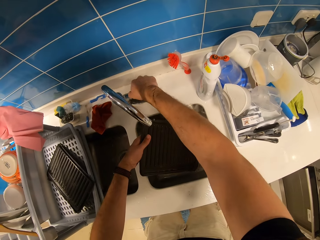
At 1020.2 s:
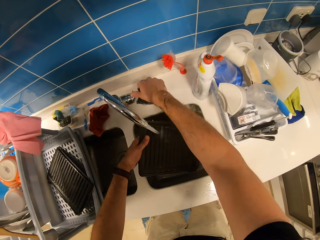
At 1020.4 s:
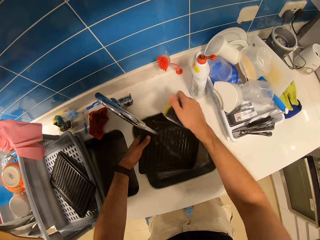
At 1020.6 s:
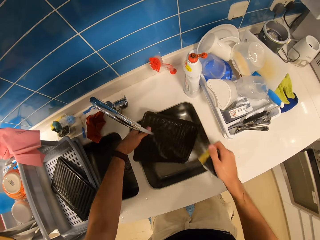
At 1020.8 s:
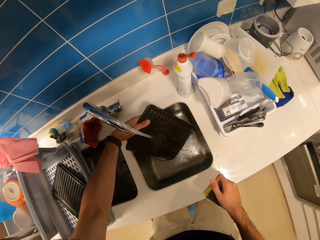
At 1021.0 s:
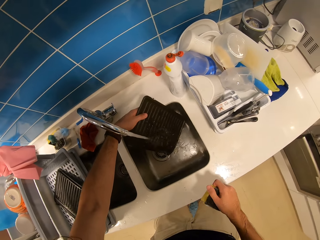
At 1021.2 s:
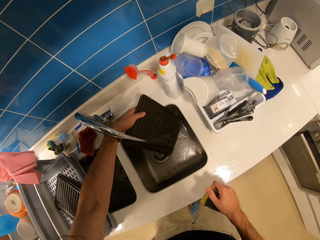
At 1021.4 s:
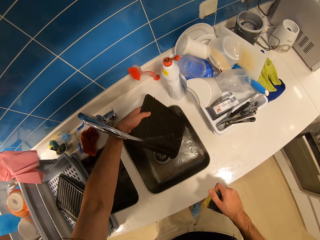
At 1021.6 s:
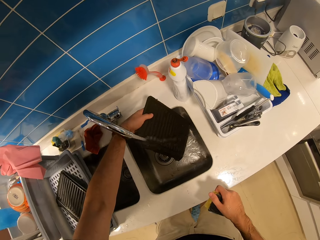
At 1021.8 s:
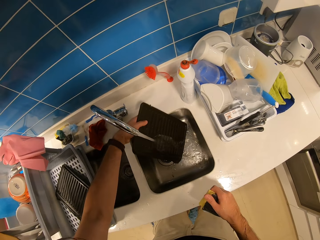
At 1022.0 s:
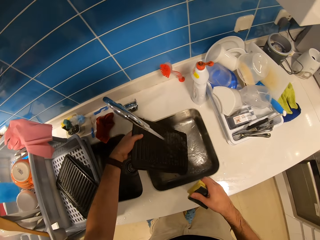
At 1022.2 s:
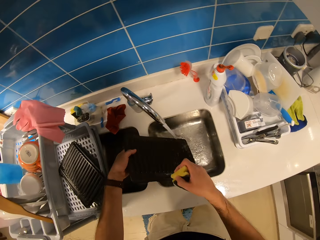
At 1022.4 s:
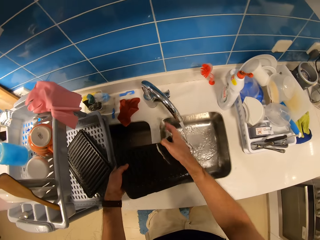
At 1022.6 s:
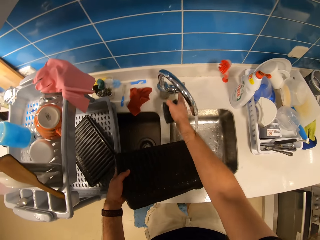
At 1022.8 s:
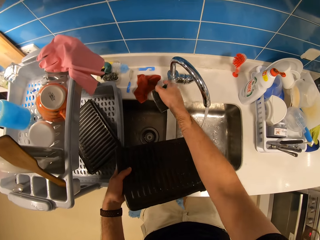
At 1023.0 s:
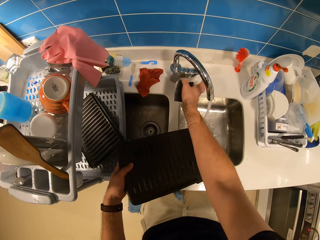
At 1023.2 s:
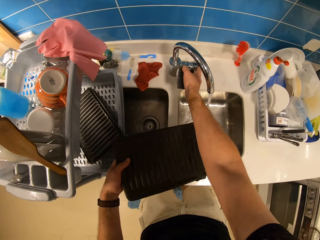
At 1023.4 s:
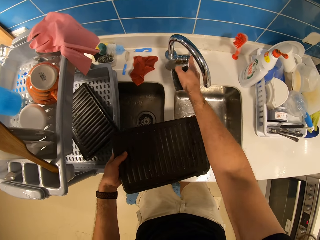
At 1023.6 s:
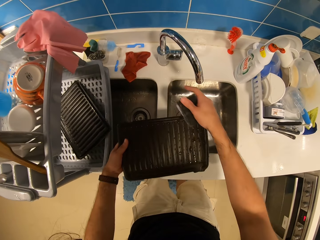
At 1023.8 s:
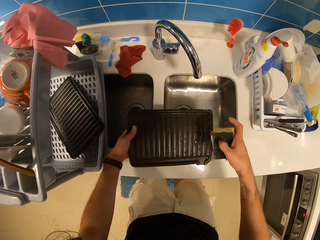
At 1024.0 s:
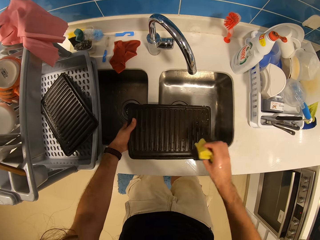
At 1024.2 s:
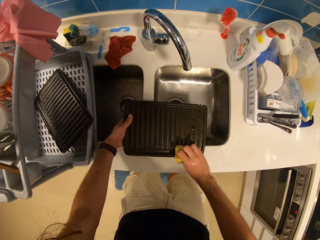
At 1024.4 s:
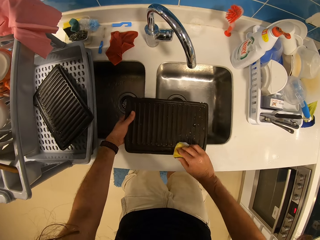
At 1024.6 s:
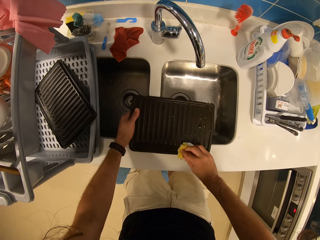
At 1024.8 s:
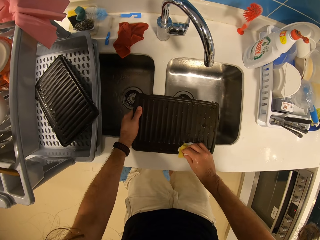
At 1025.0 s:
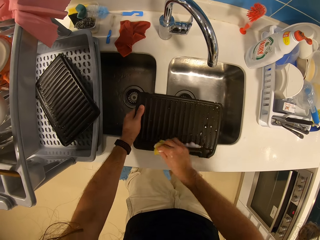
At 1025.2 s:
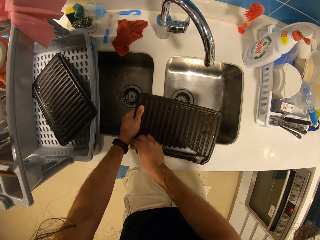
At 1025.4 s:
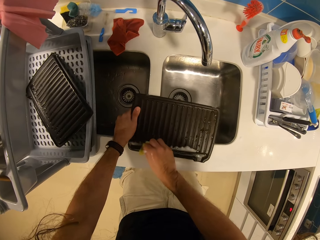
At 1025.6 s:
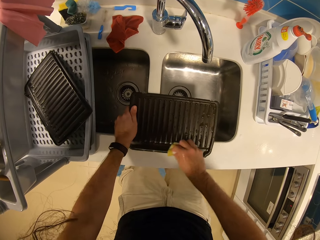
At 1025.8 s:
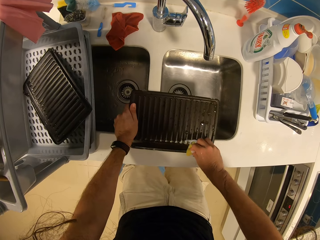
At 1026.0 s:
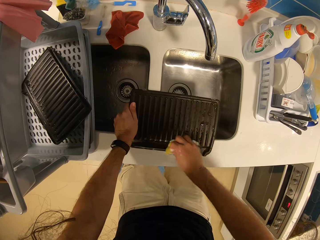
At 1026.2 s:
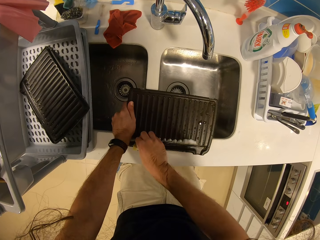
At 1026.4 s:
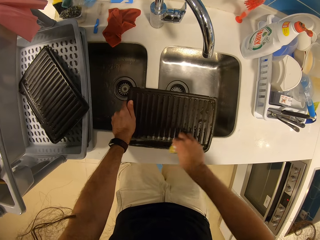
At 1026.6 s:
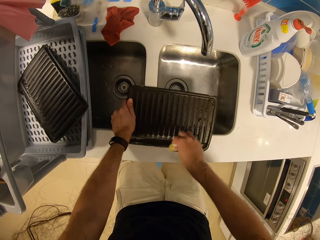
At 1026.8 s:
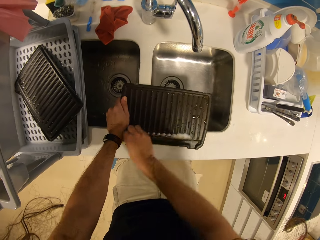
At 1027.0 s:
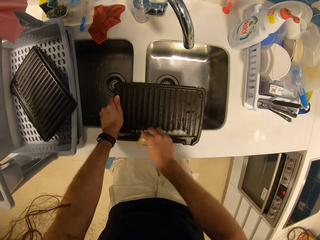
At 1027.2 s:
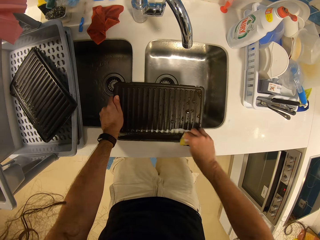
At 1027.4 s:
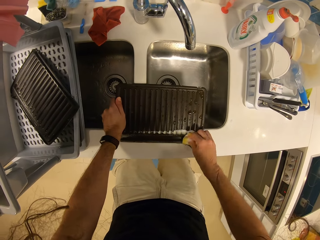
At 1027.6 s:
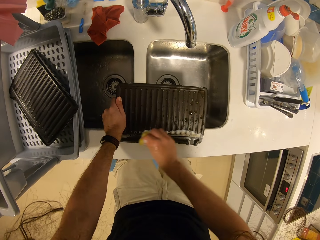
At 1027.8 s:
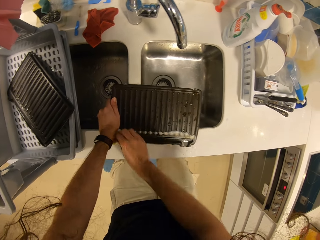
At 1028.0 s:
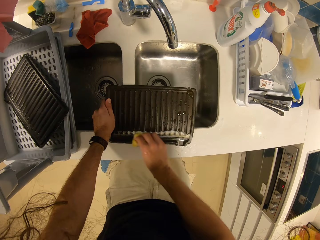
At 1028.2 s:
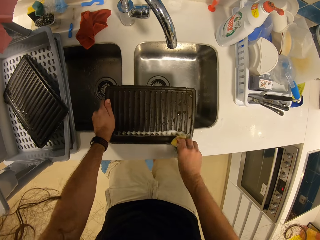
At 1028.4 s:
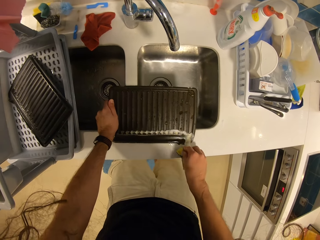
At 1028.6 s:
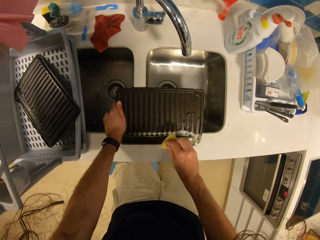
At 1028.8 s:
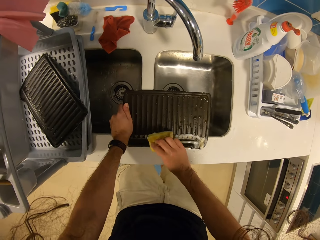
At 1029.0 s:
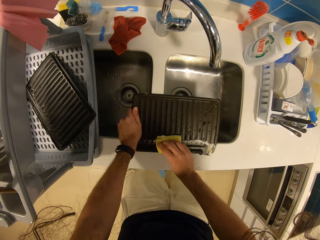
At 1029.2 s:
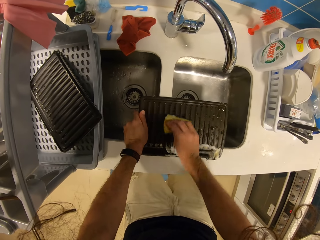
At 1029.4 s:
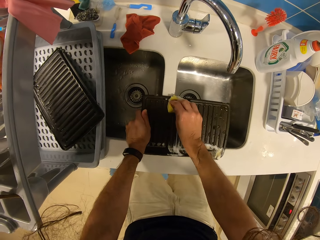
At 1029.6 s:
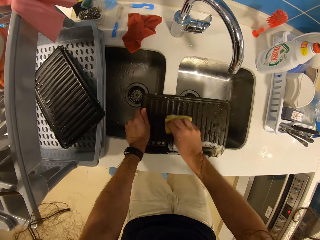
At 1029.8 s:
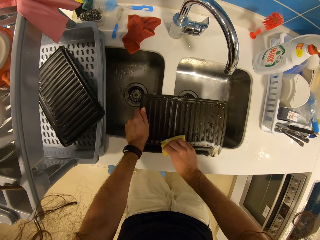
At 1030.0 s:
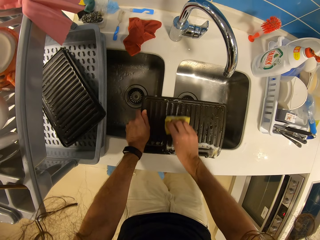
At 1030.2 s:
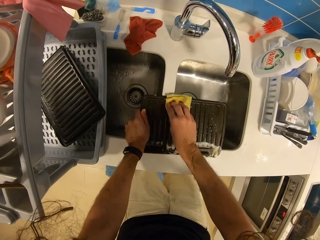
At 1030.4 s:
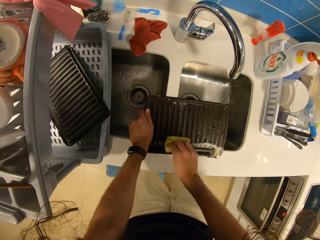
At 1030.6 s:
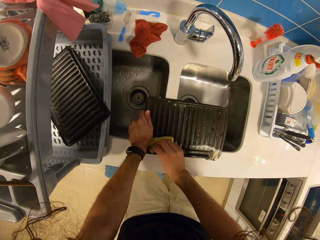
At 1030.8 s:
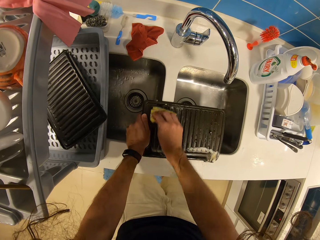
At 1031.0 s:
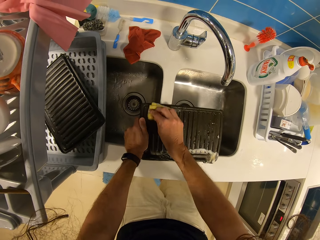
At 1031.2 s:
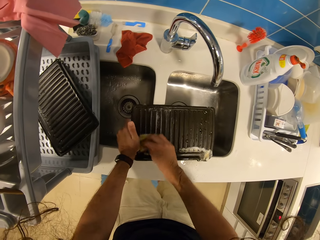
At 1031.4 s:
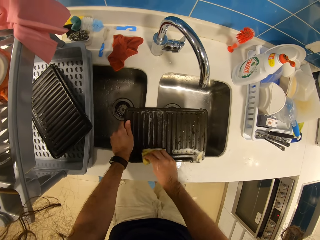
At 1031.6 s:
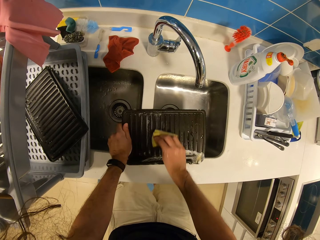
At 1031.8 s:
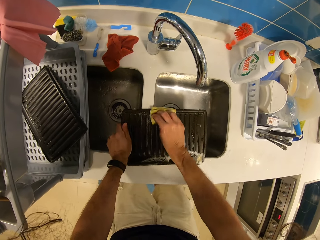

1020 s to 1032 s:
The camera wearer turns on the tap and runs water on the tray. They turn off the tap and wash the tray with the sponge.

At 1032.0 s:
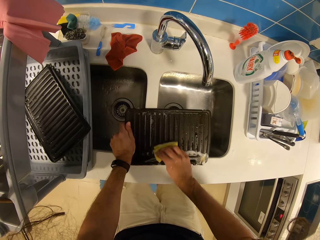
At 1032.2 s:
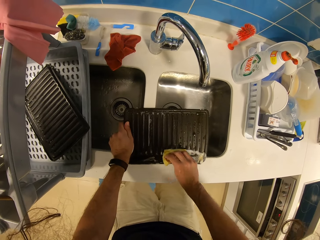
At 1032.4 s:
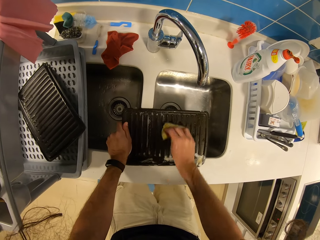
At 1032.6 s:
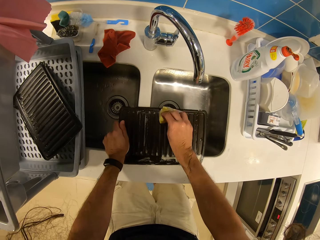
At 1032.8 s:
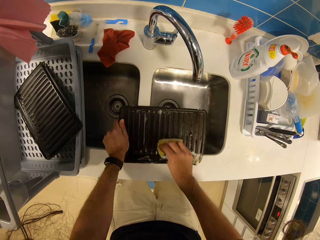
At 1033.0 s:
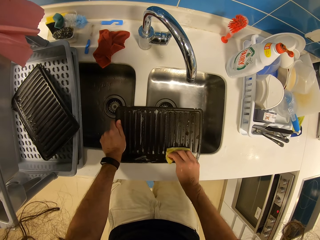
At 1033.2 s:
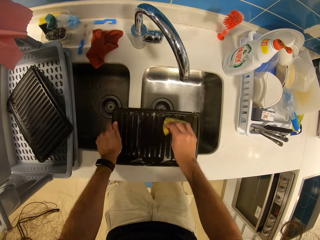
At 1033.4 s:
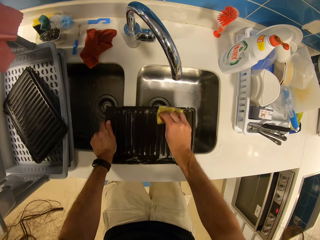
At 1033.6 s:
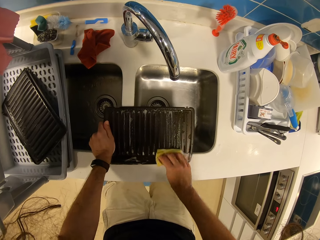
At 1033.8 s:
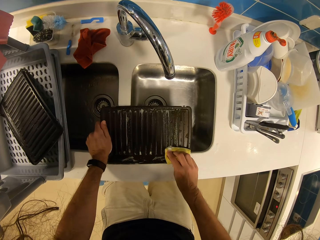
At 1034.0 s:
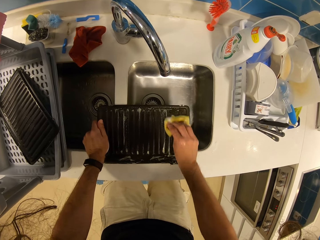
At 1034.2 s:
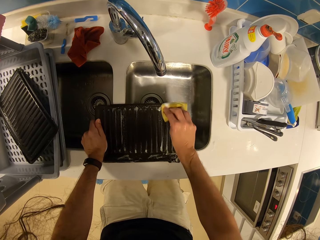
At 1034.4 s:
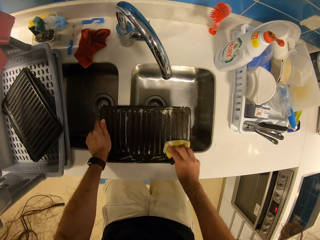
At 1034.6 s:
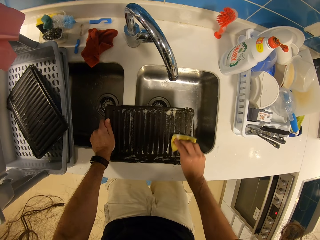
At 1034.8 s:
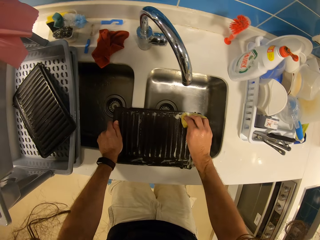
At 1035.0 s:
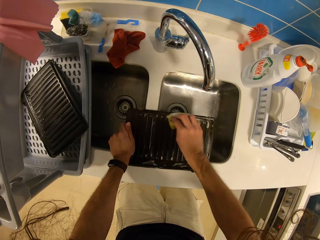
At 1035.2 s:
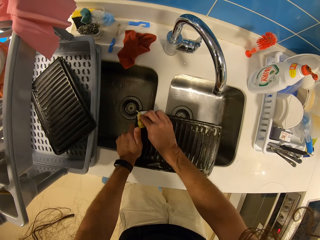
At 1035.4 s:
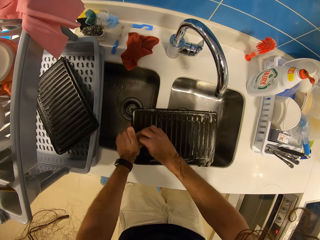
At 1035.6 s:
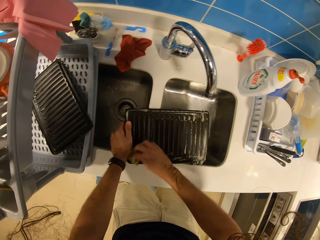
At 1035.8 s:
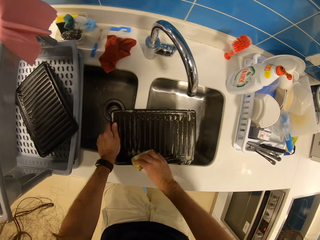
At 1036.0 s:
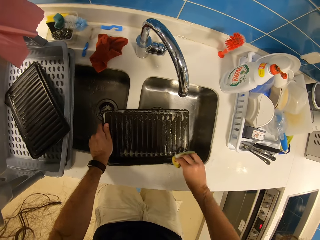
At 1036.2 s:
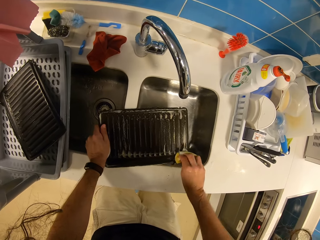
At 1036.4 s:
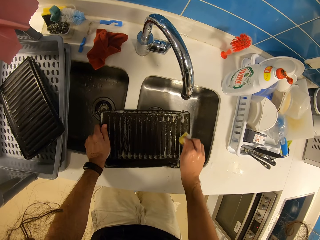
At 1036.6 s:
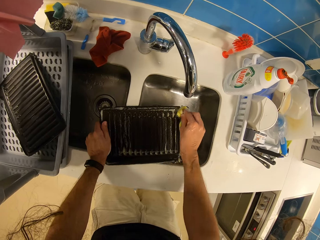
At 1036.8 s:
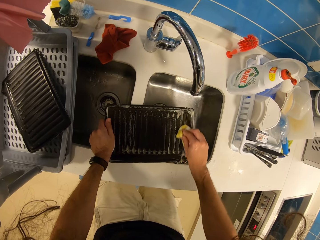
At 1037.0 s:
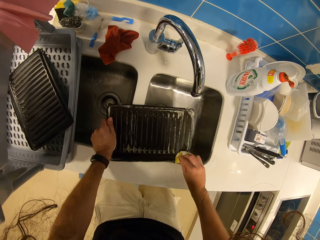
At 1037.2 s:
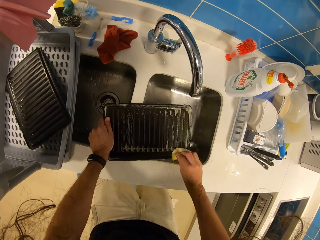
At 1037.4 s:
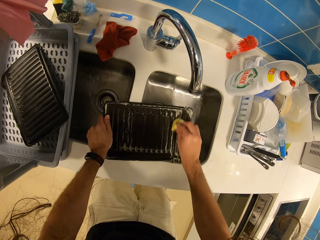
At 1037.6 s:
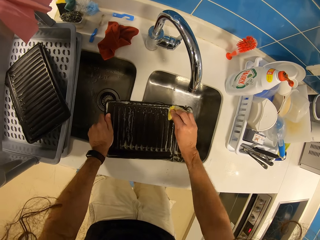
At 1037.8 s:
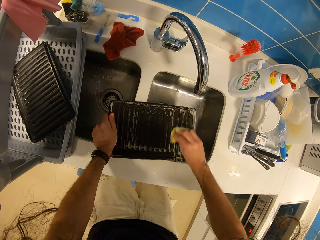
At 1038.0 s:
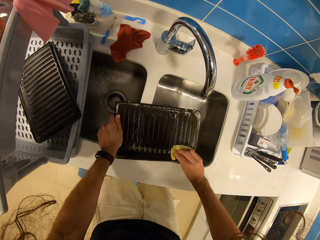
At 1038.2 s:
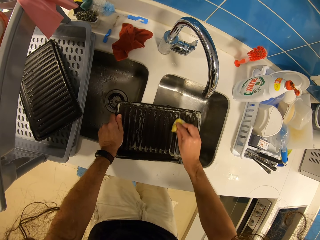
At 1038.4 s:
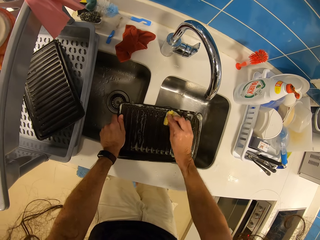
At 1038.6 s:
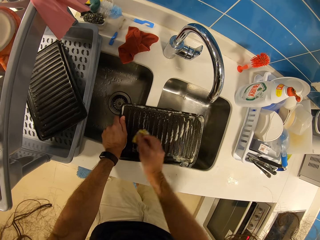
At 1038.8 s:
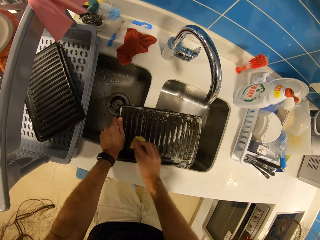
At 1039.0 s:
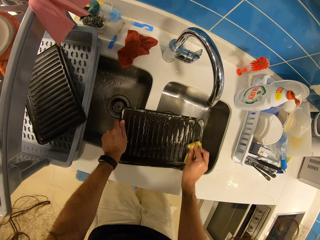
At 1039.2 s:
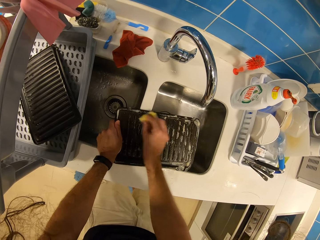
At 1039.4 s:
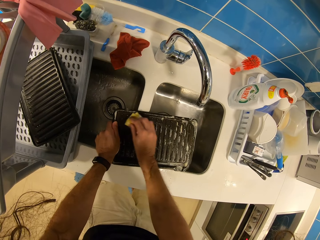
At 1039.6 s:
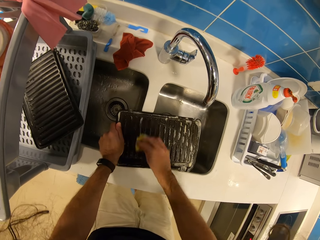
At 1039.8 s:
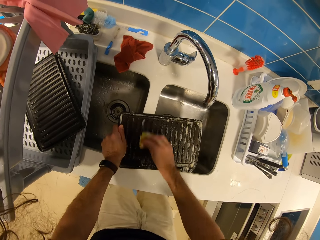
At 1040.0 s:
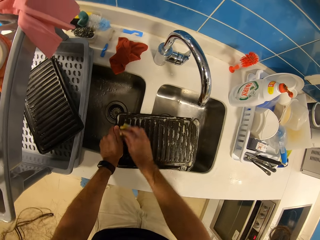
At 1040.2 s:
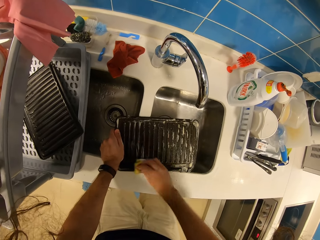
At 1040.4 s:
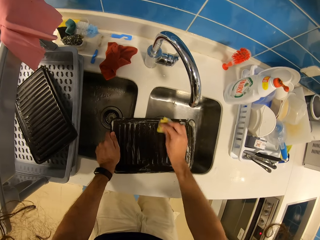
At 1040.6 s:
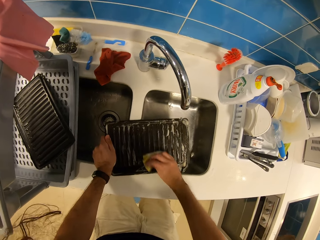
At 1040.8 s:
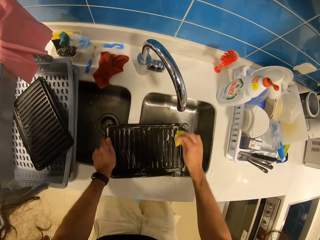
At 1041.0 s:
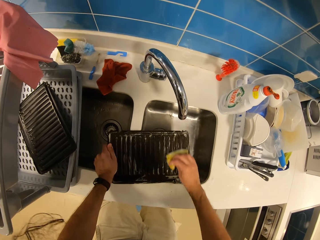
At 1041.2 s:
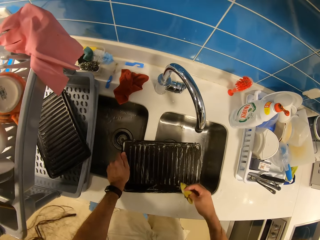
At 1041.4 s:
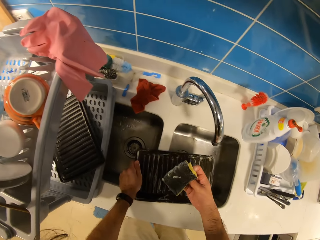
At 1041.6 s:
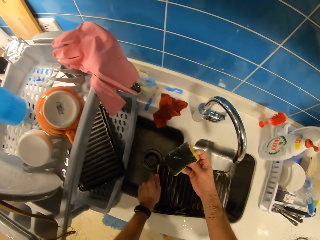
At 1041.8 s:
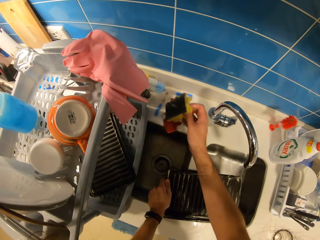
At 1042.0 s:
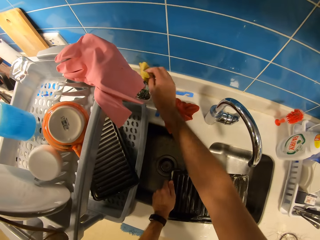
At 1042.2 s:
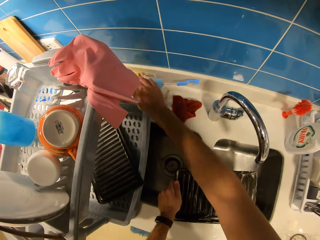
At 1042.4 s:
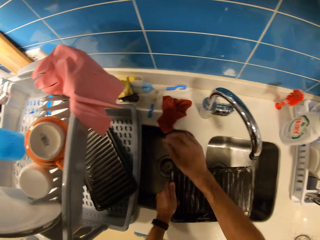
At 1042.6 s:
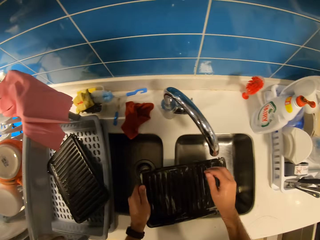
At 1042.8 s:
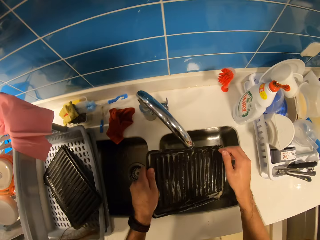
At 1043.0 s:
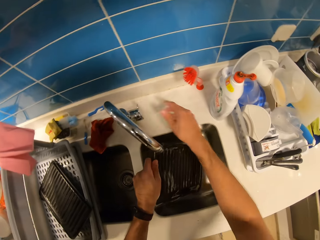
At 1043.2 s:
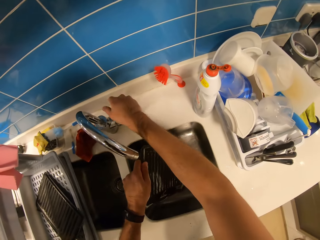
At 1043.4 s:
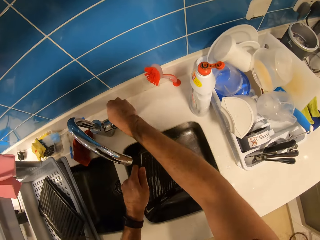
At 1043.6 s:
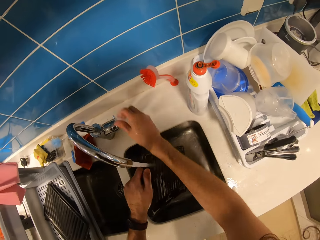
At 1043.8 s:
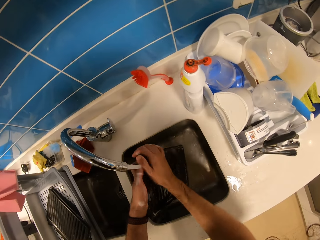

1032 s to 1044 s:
The camera wearer places the sponge on the counter. They turn on the tap.
